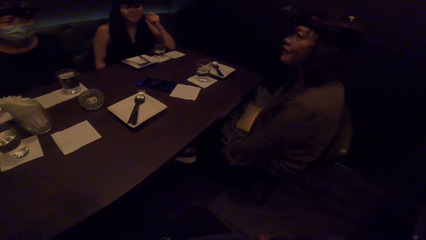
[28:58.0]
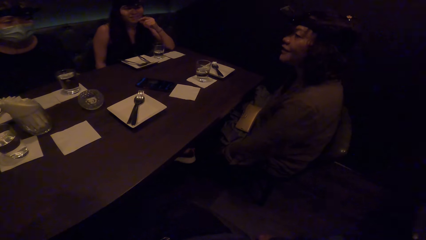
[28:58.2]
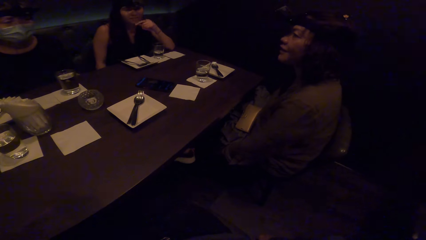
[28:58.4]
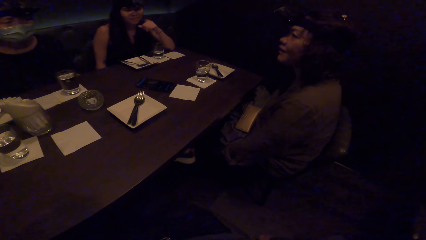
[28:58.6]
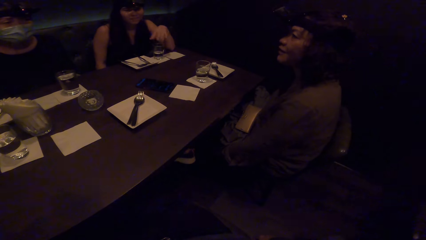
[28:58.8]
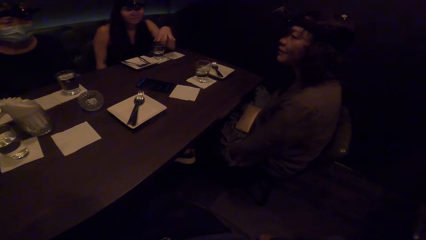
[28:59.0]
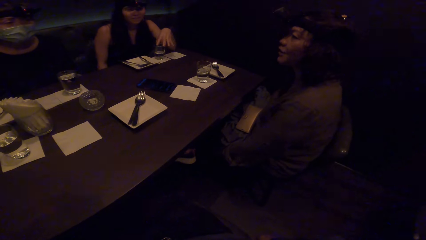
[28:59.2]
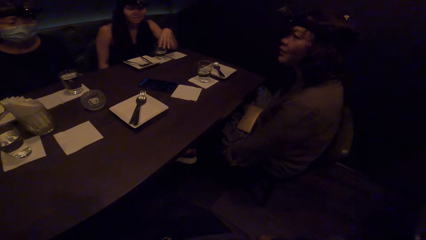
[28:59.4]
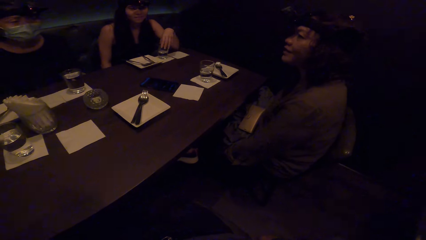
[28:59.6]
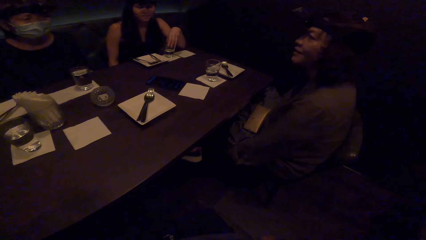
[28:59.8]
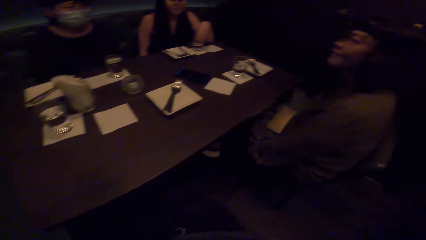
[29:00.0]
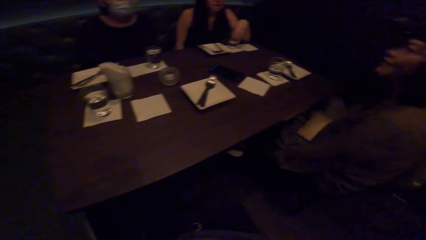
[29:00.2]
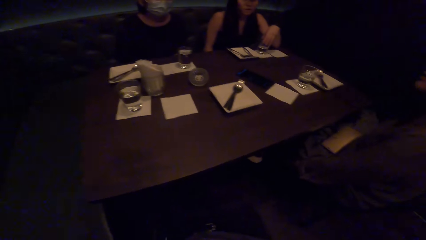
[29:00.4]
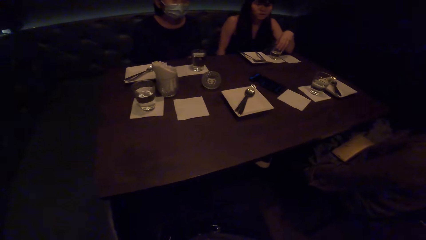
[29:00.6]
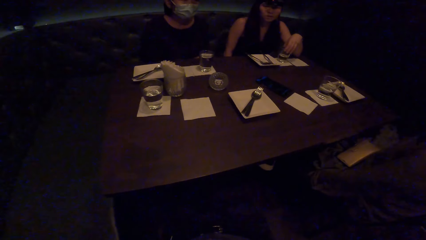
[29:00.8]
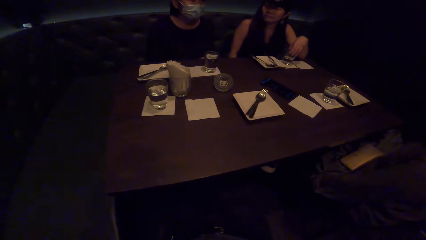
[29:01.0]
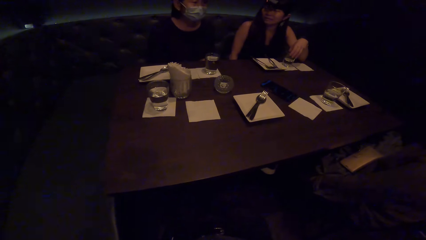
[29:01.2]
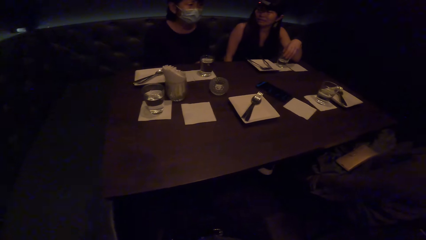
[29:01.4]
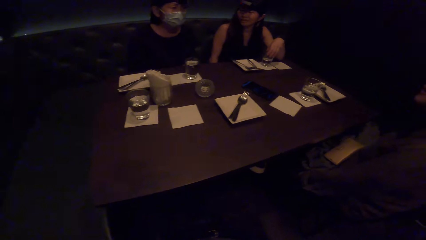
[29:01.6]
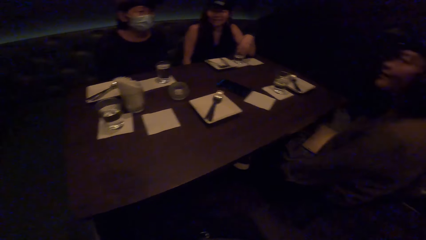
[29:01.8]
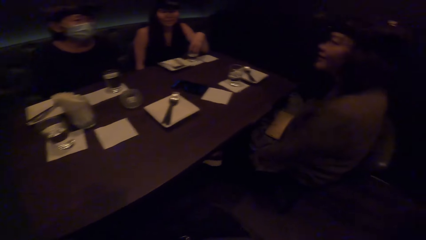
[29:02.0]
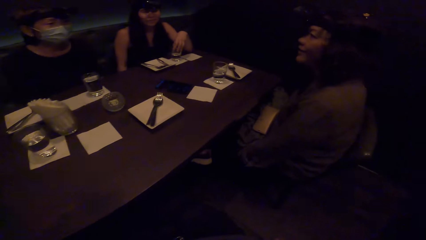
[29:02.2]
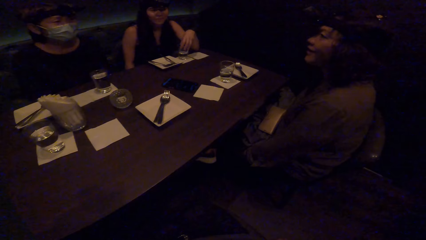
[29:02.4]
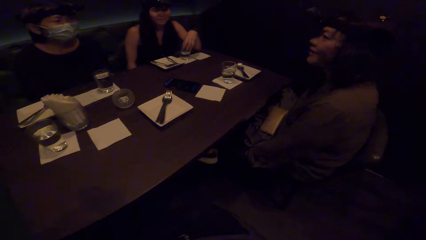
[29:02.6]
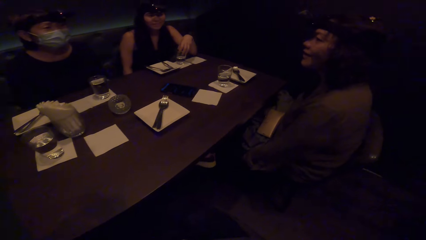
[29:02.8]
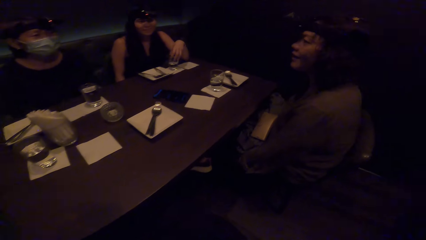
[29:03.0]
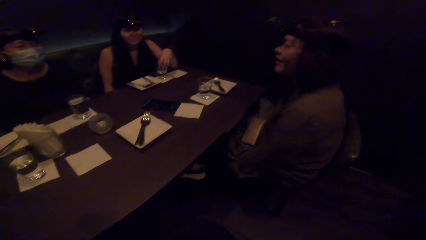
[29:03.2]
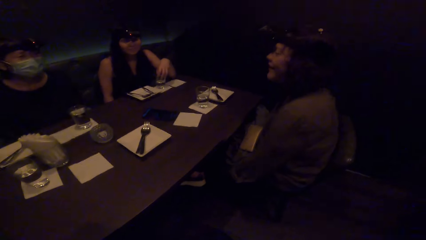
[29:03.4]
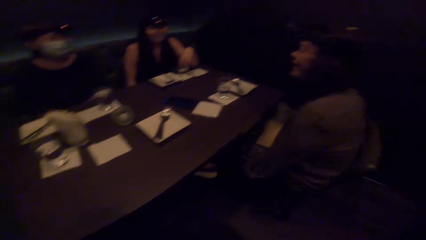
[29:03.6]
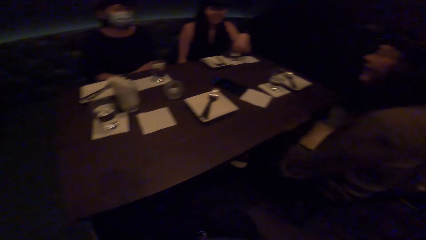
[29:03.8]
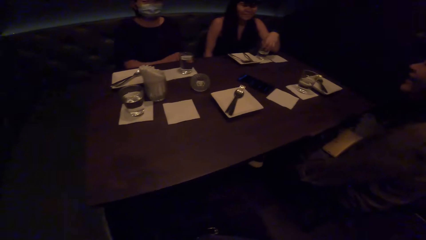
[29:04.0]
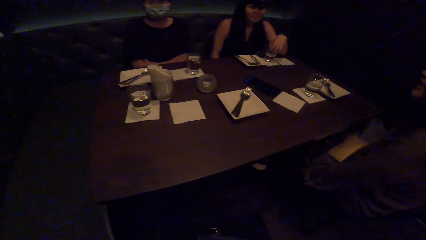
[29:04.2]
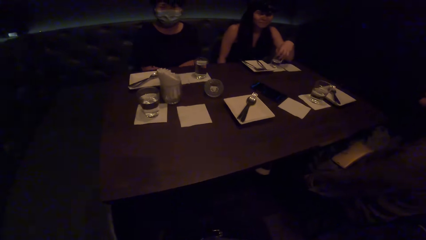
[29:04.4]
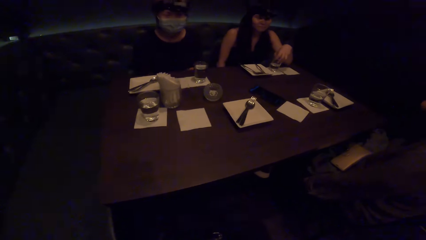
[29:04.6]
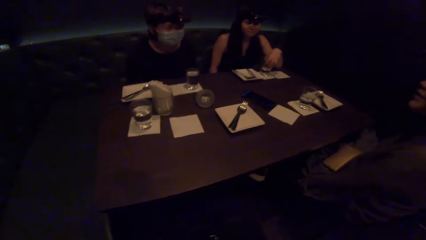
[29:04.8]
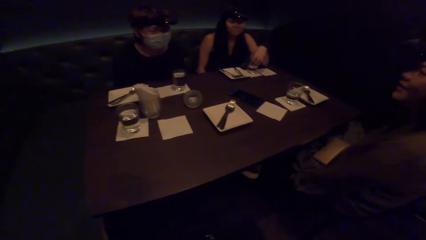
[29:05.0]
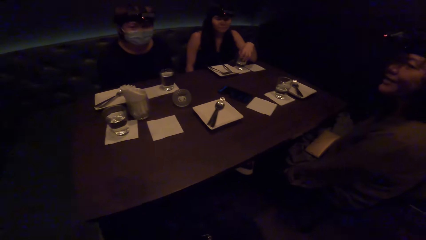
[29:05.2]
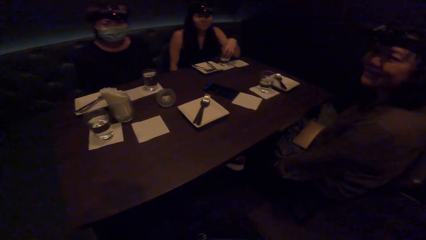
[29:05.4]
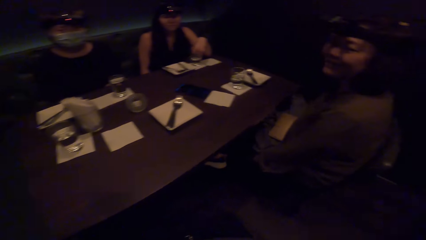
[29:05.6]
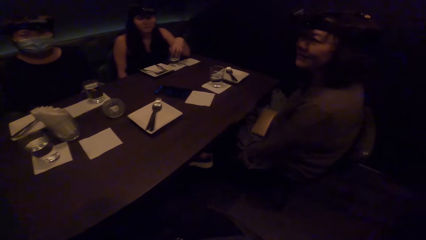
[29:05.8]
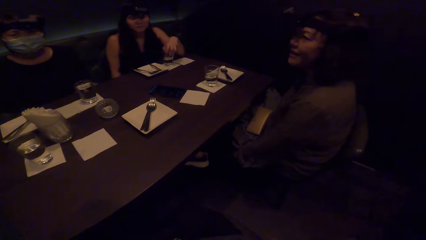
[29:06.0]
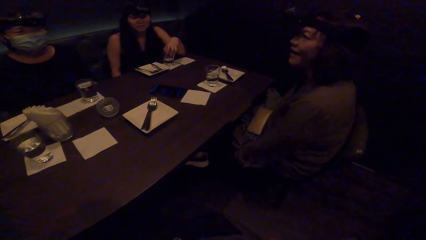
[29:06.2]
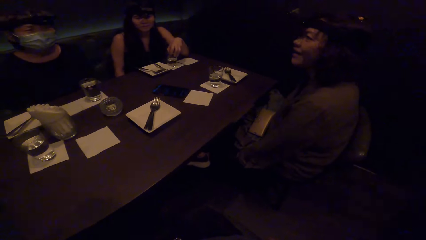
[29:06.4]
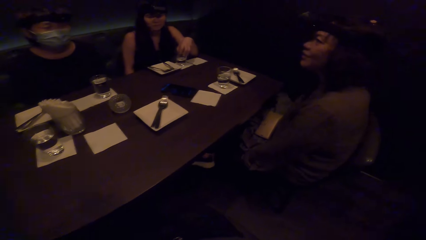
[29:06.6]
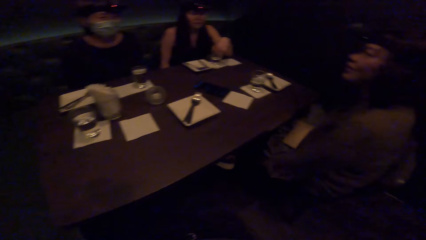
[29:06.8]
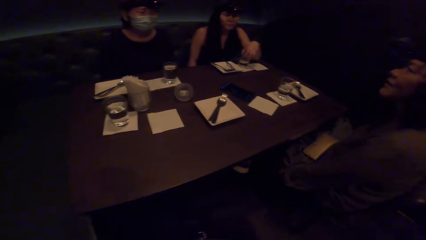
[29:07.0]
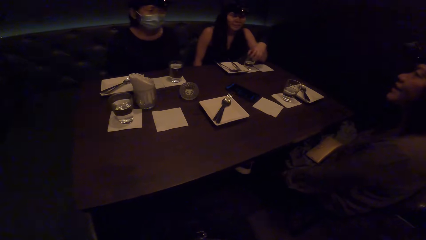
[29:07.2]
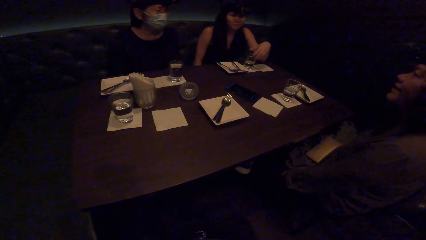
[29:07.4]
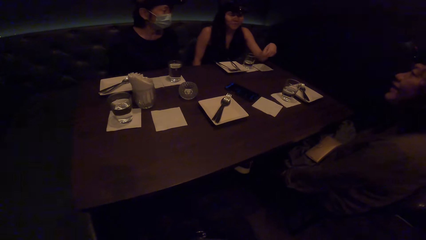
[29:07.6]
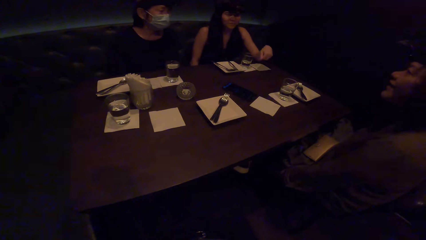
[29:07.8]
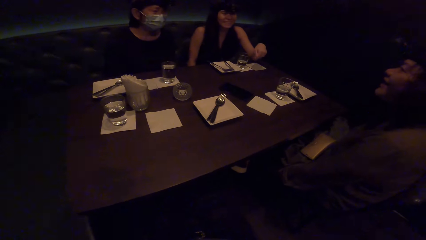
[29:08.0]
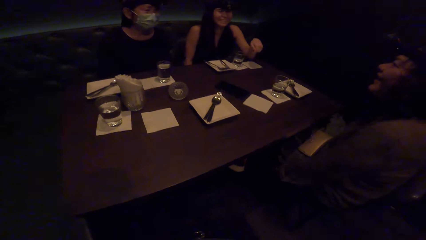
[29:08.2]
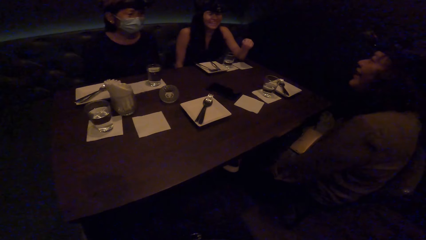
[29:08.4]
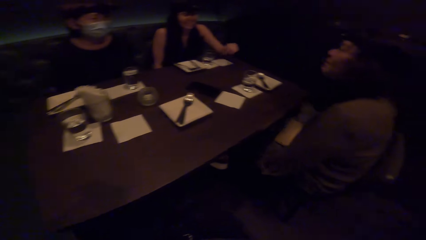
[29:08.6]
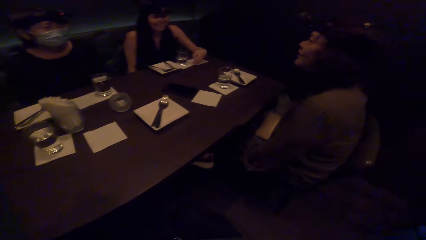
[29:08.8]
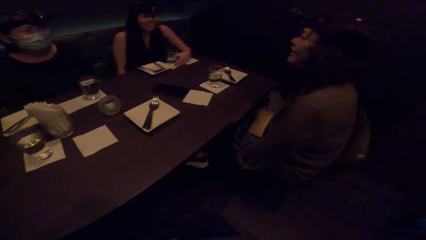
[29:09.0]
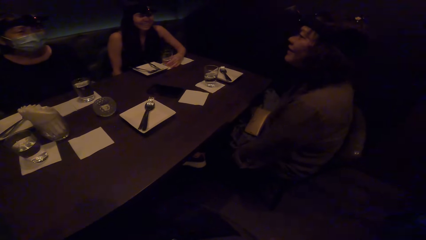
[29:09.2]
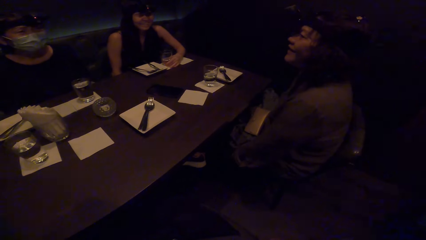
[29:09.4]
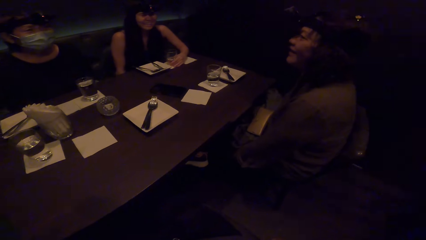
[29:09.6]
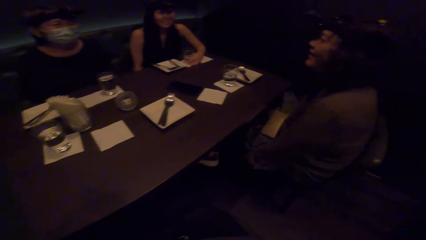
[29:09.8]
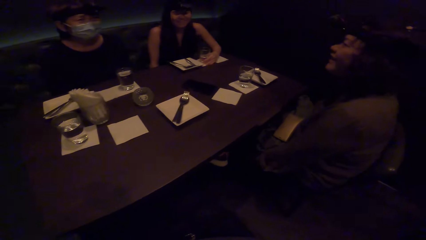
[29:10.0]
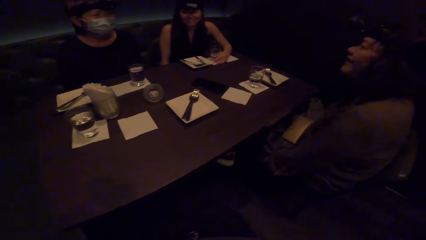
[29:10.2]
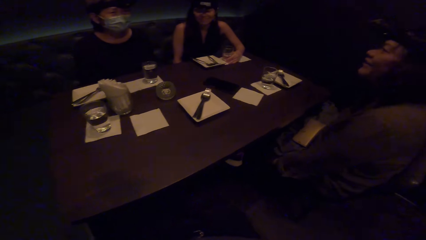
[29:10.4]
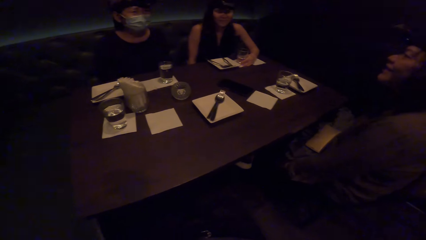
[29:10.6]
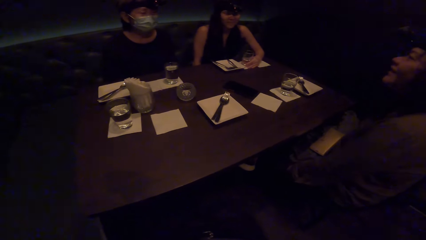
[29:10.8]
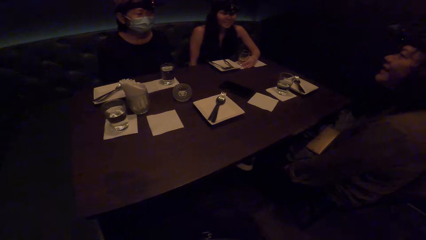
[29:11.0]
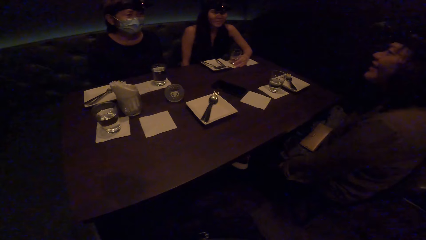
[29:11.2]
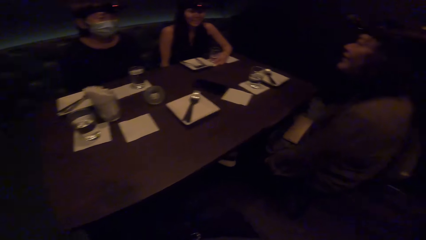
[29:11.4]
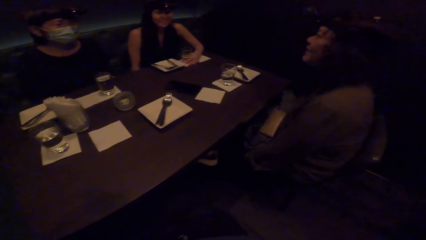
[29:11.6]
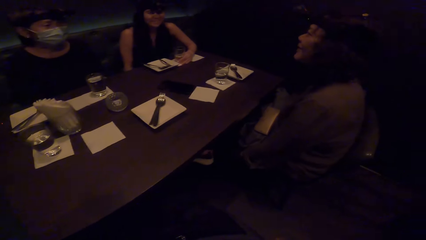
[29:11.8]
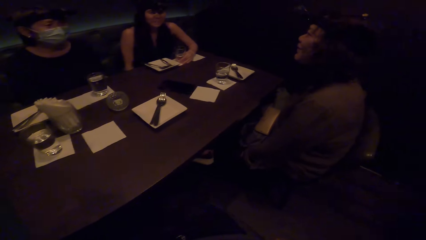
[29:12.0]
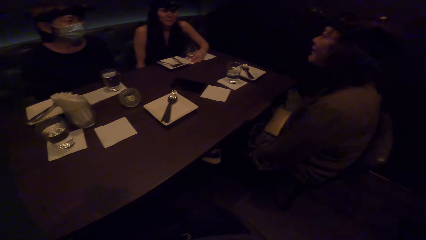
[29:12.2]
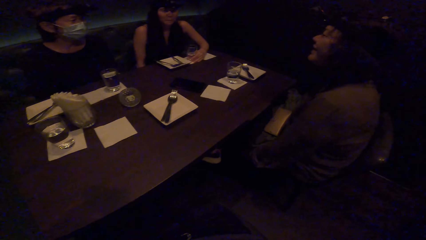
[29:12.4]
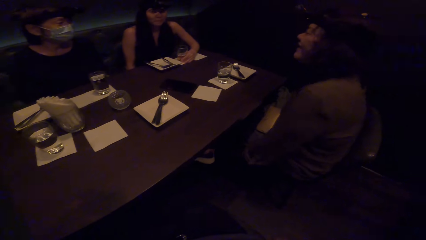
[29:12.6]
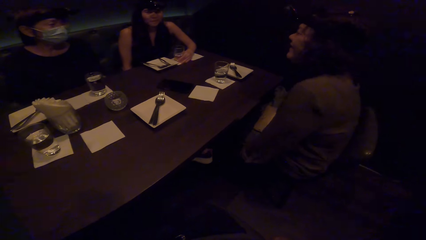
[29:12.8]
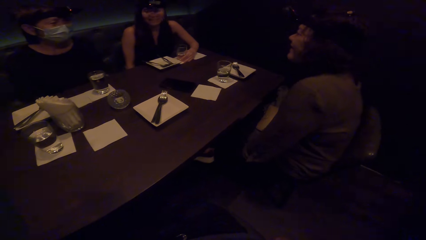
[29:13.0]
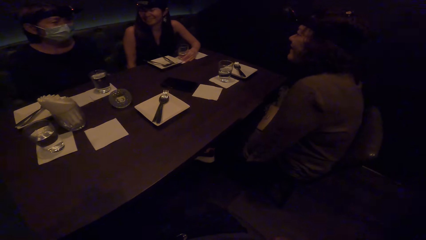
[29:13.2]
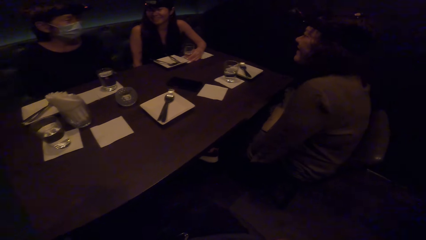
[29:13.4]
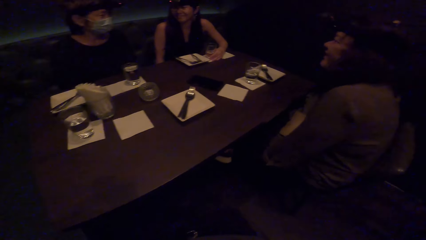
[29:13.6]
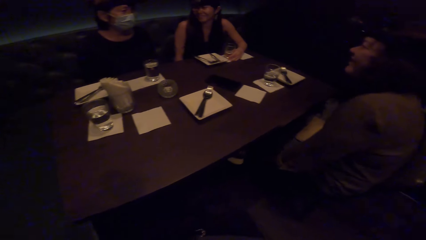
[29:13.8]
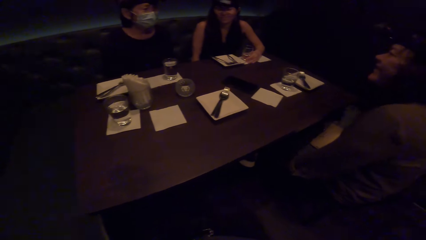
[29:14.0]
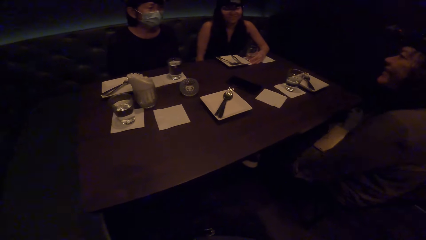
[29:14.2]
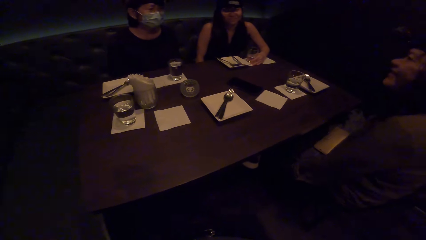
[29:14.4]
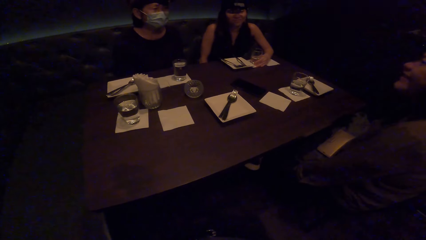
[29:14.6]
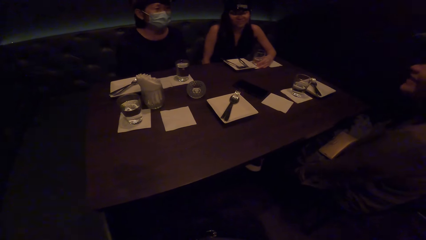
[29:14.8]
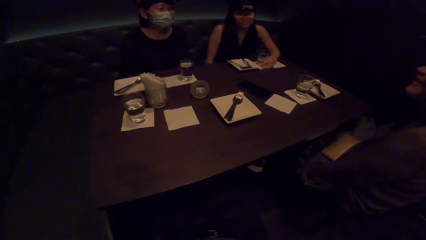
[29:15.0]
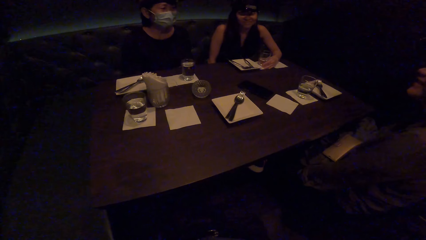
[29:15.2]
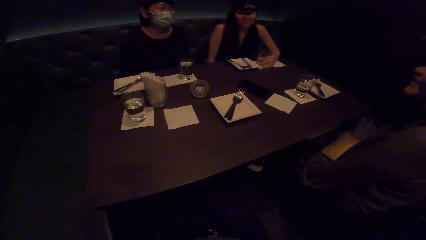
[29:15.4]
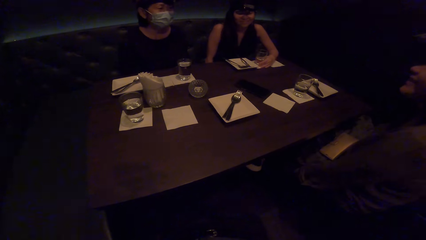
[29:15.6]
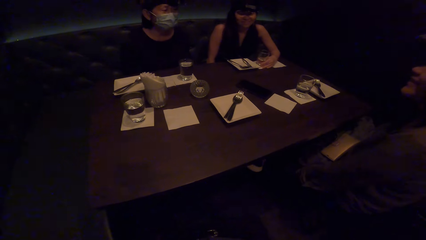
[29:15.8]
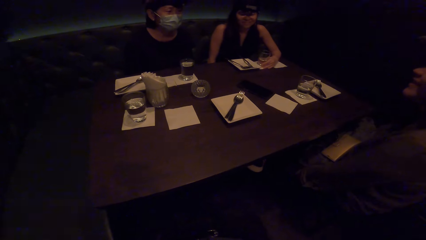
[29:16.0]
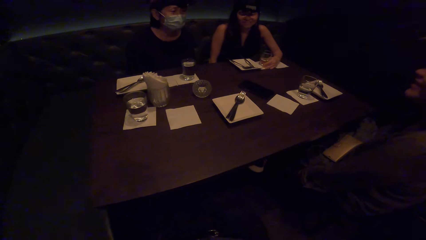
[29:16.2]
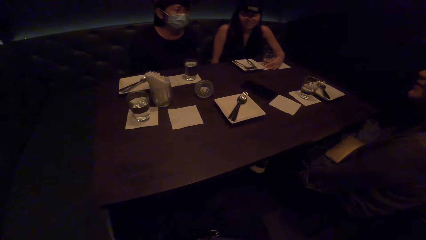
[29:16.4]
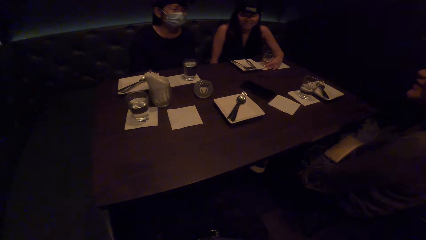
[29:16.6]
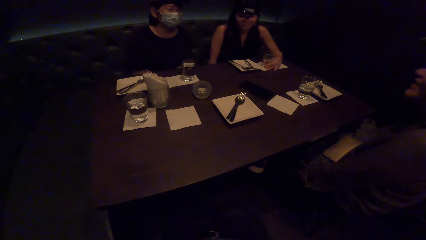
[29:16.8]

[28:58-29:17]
The lady holds the glass with the left hand. Another lady dialogues with a third lady, the lady and a man. The camera wearer interacts with the friends. The lady holds the glass with the left hand. The camera wearer interacts with the friends.
